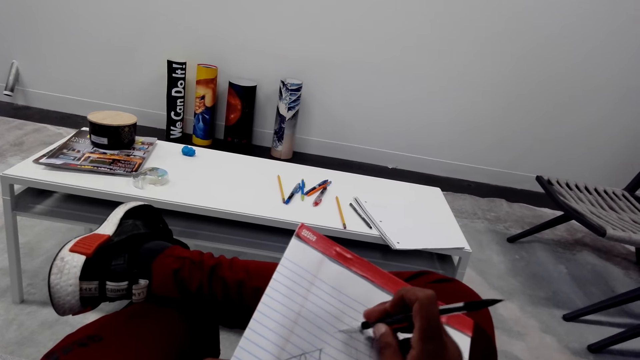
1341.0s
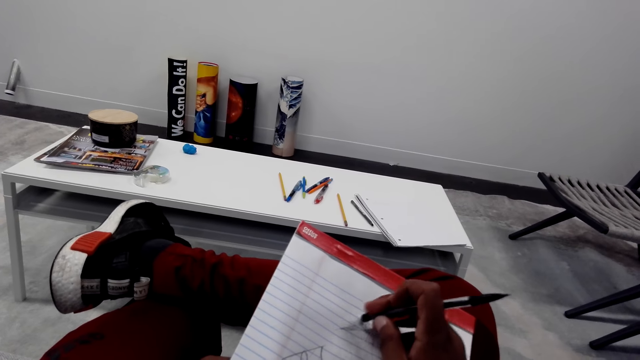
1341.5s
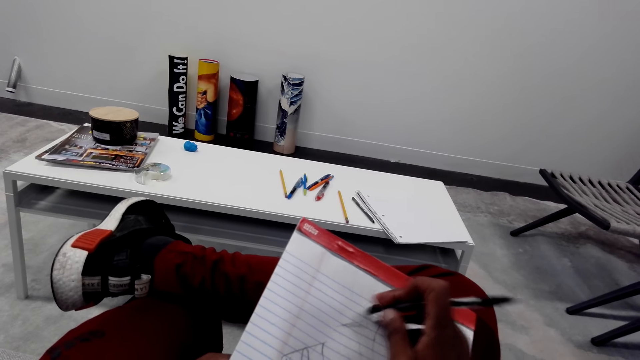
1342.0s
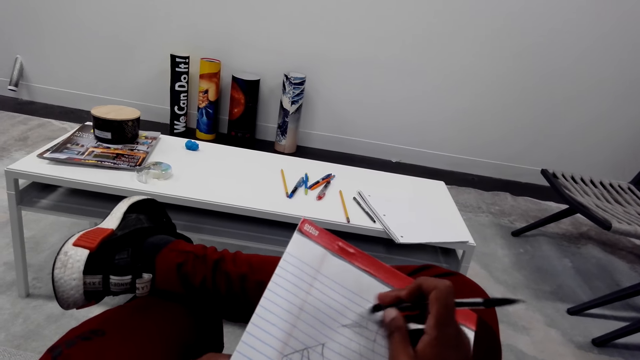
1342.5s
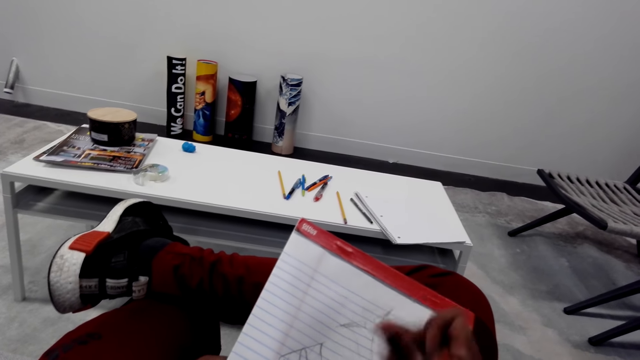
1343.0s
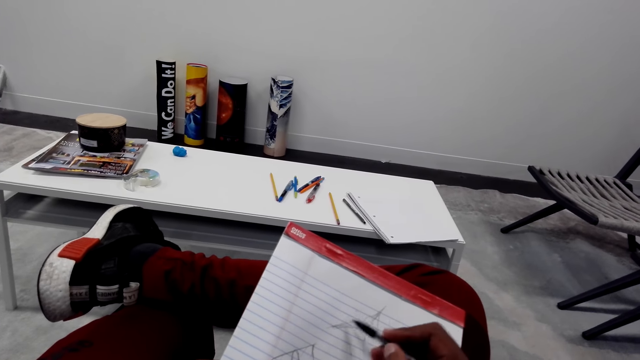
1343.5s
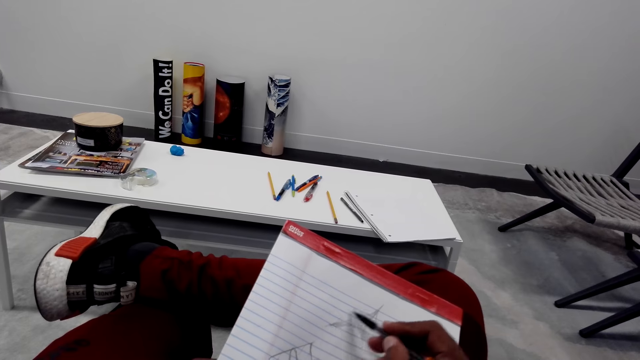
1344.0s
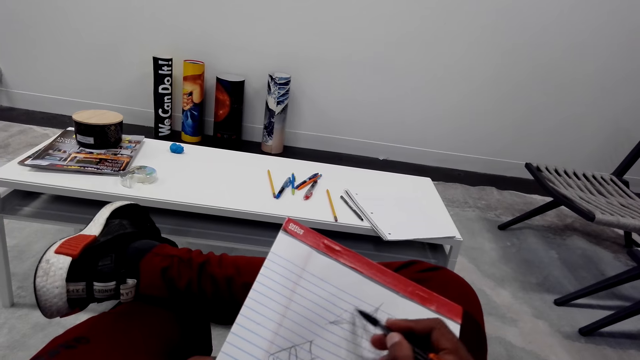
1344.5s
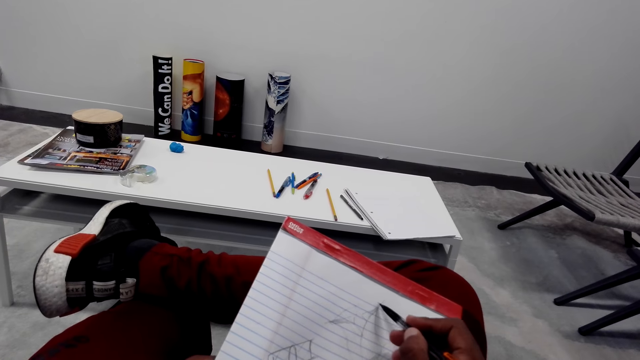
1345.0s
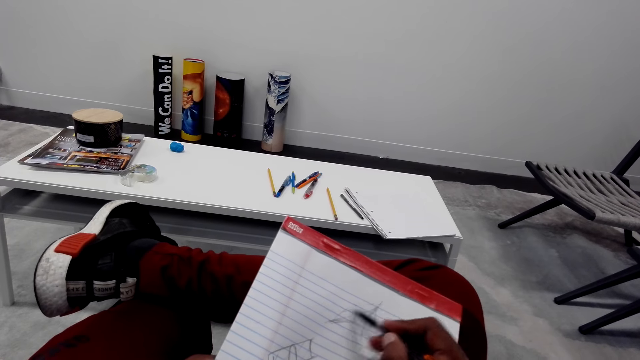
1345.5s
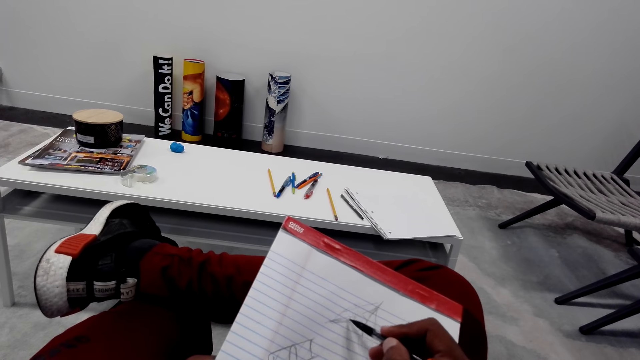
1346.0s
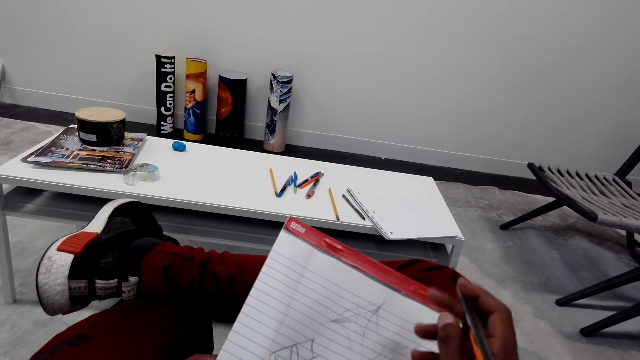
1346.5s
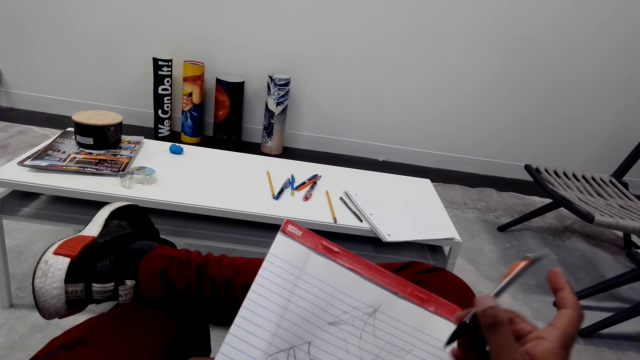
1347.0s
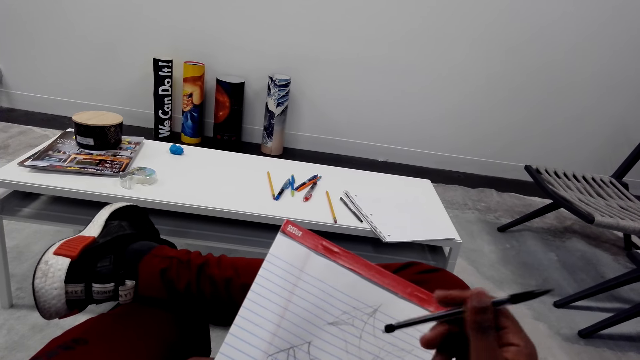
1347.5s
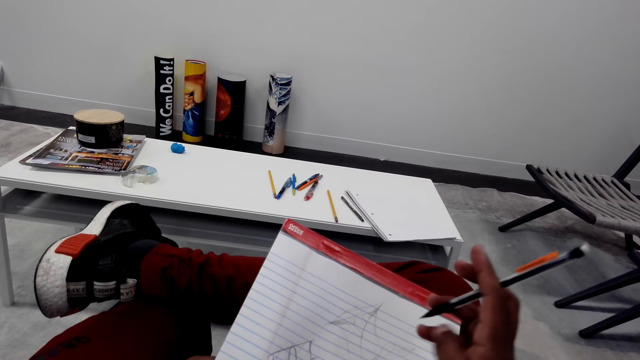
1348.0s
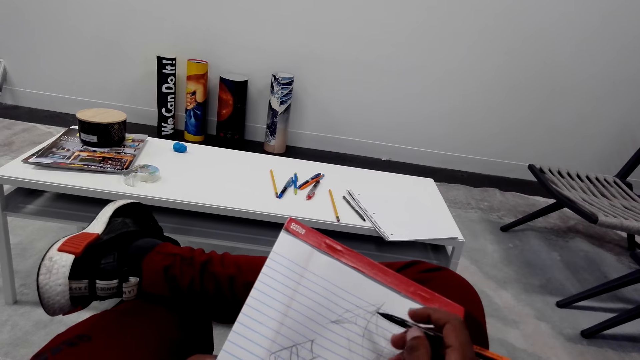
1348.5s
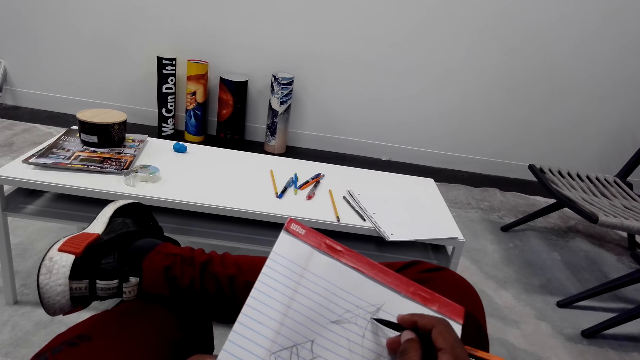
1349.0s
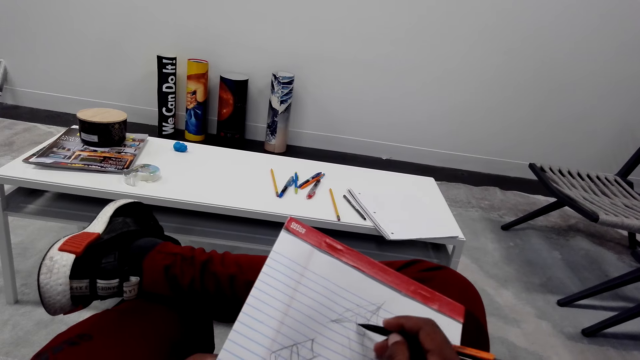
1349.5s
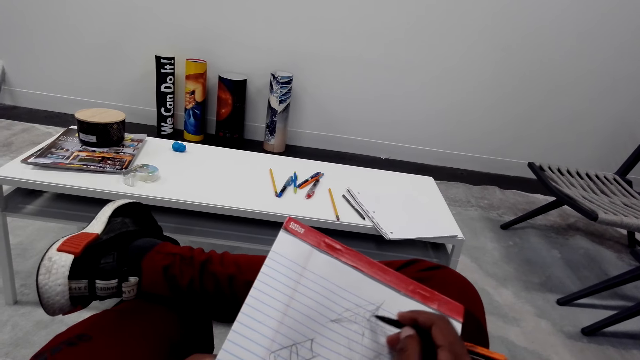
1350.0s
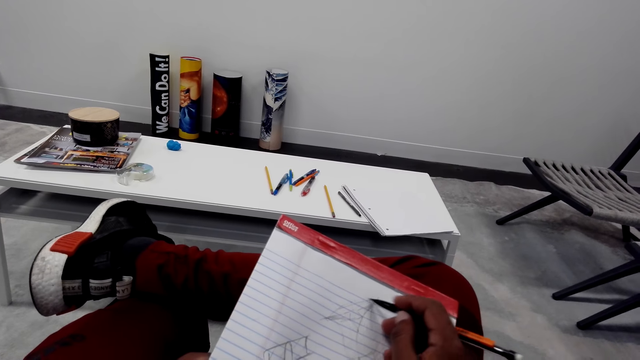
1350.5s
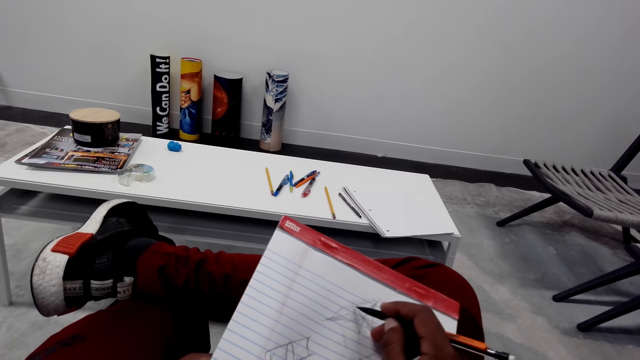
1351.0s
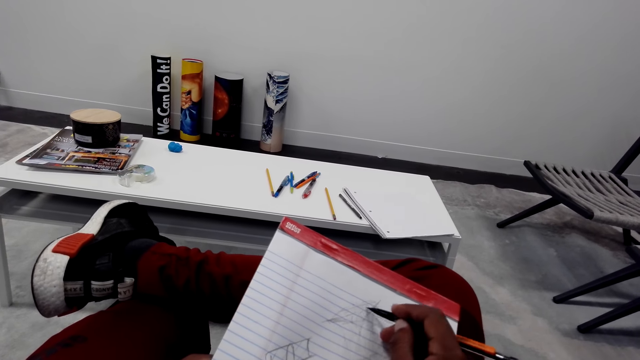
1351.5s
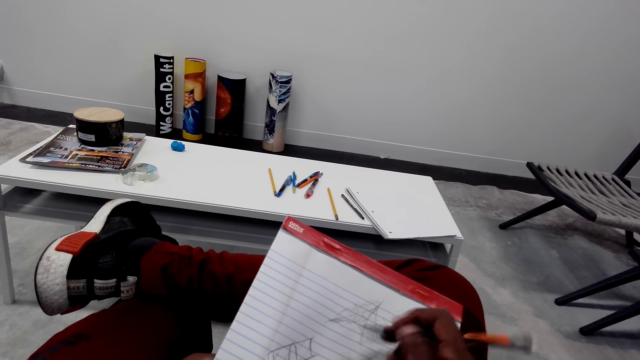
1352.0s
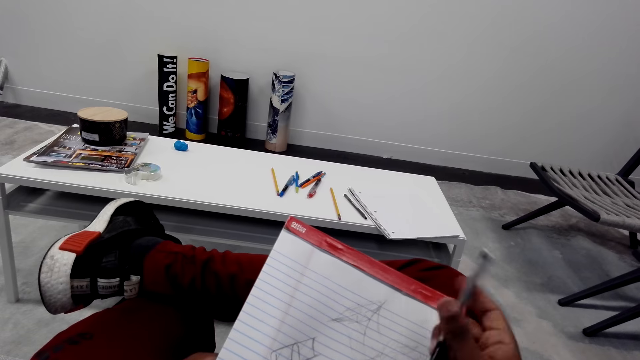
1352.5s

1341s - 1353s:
The camera wearer draws on the book.

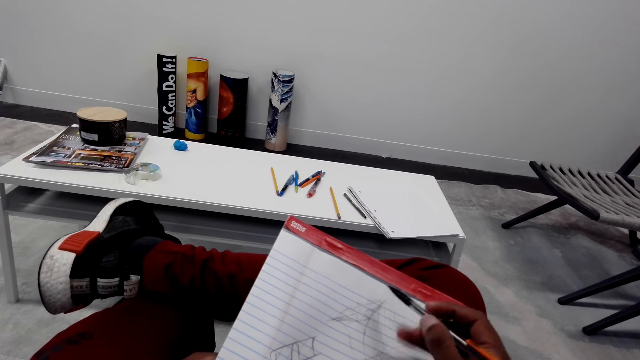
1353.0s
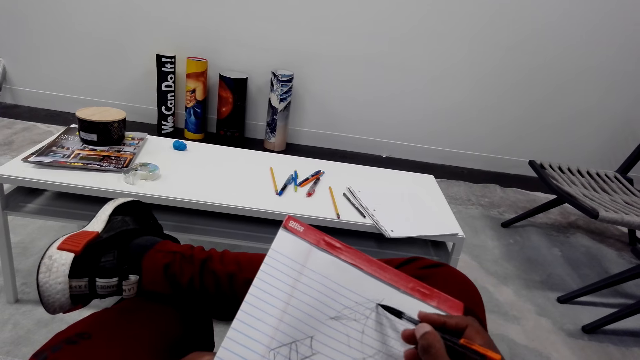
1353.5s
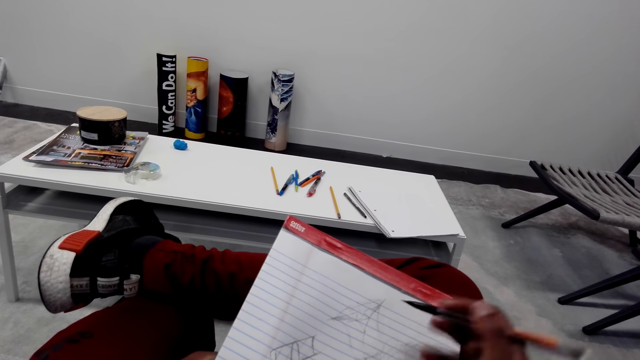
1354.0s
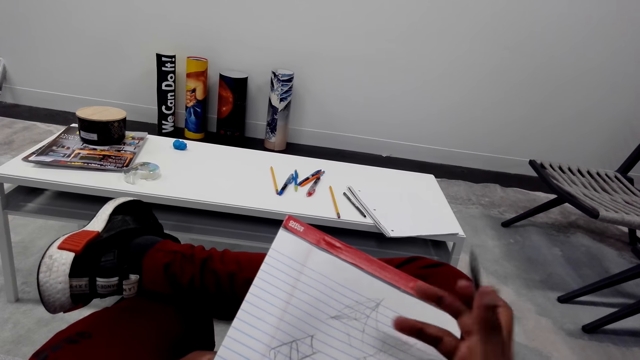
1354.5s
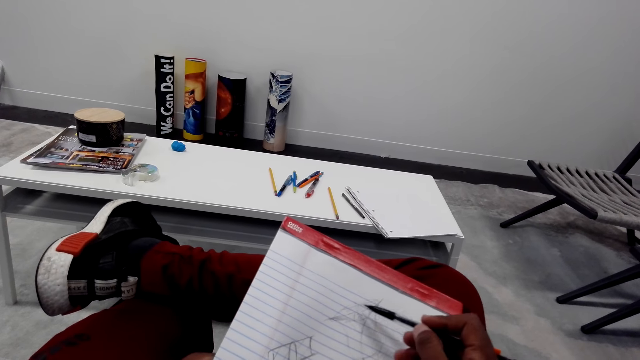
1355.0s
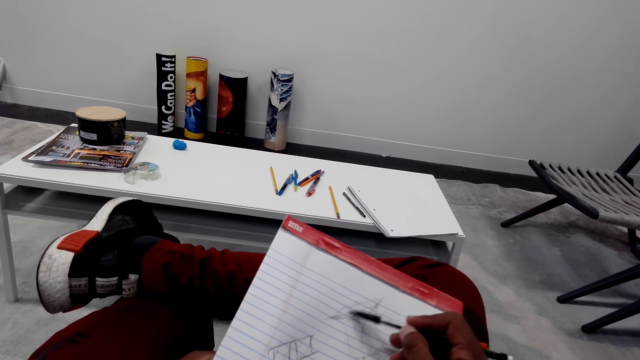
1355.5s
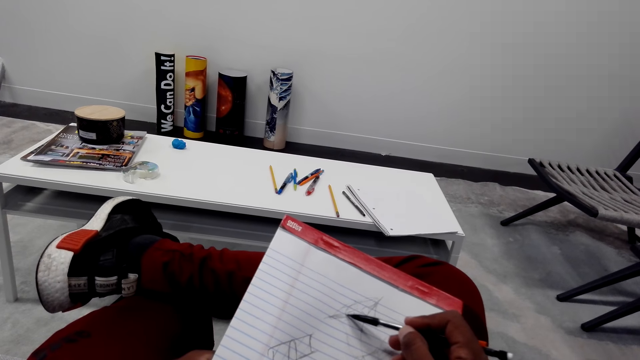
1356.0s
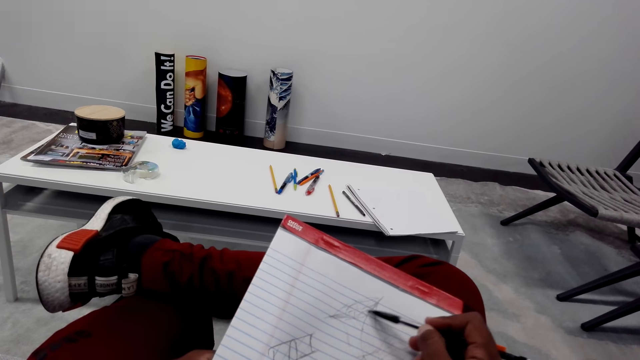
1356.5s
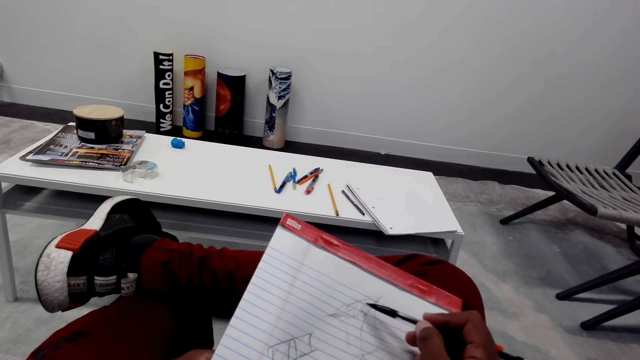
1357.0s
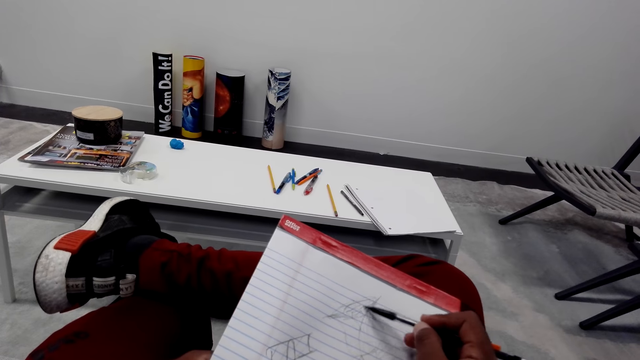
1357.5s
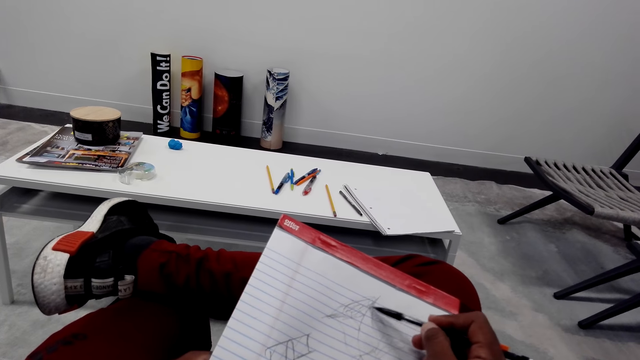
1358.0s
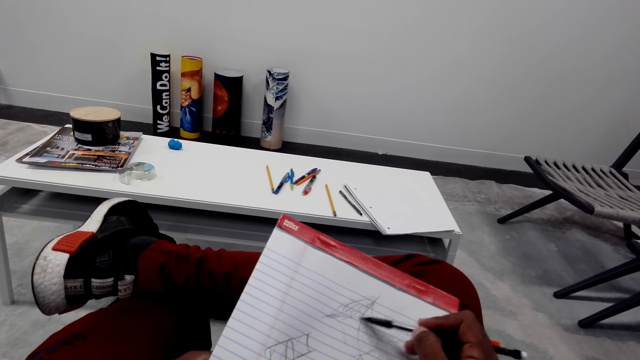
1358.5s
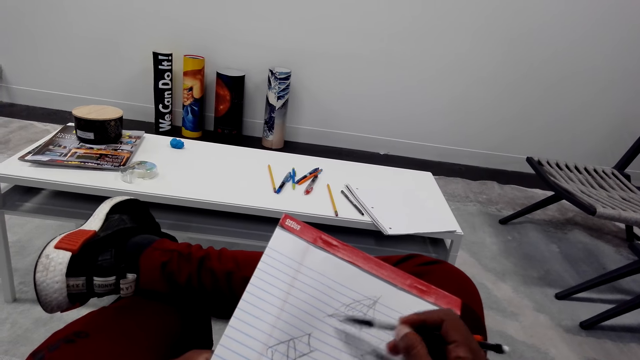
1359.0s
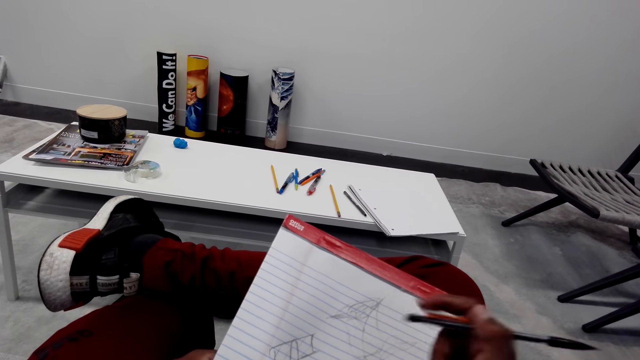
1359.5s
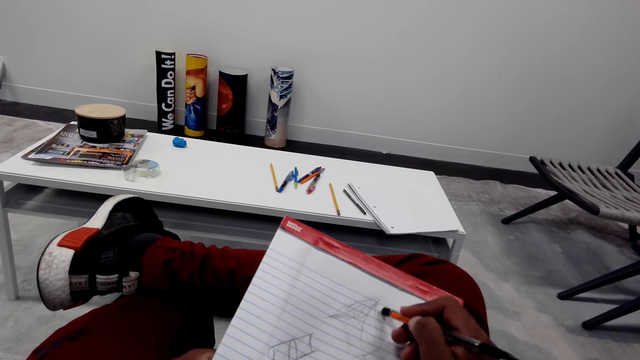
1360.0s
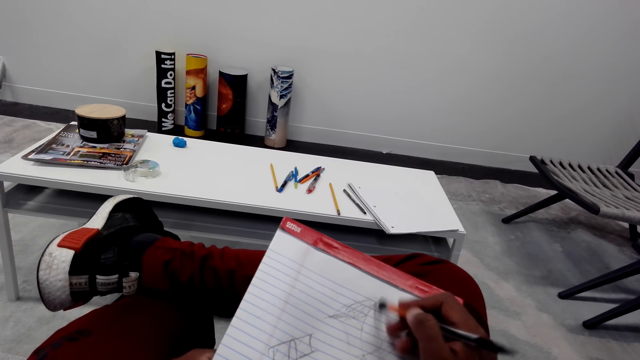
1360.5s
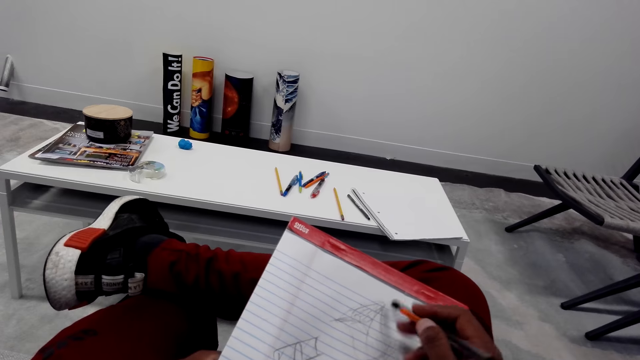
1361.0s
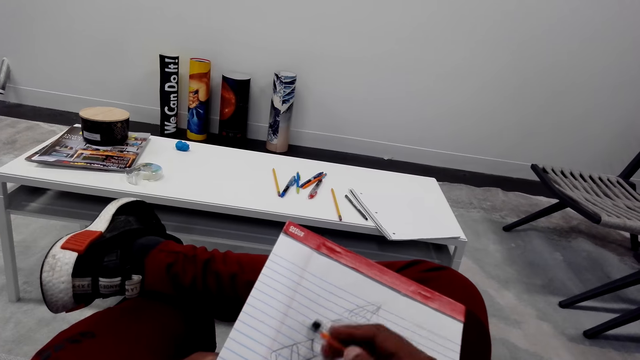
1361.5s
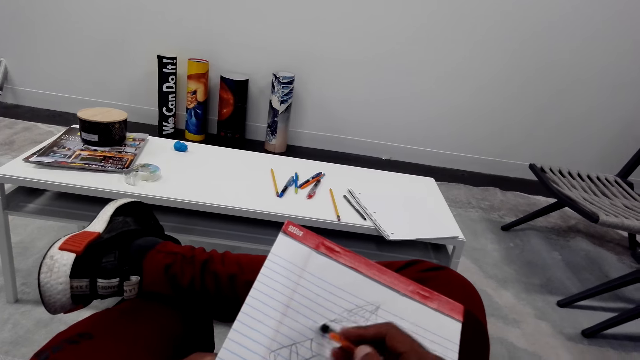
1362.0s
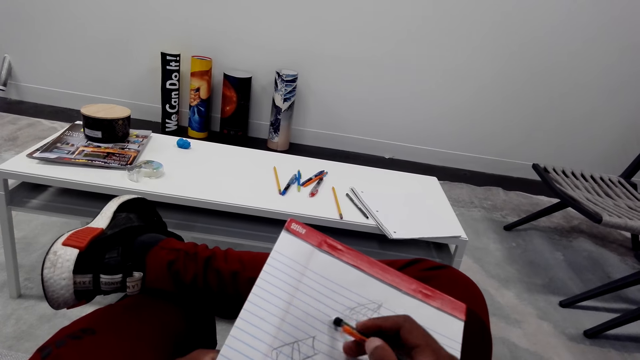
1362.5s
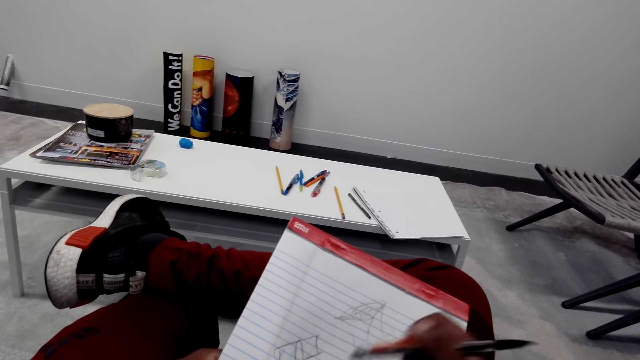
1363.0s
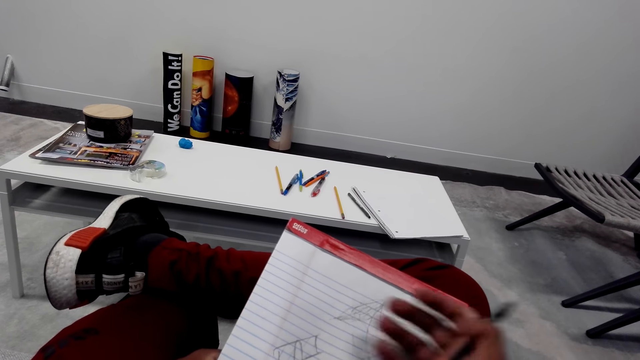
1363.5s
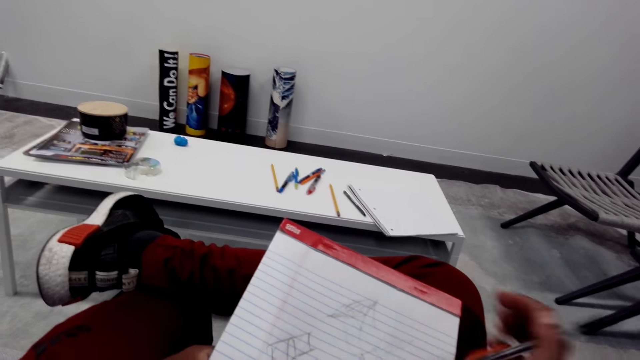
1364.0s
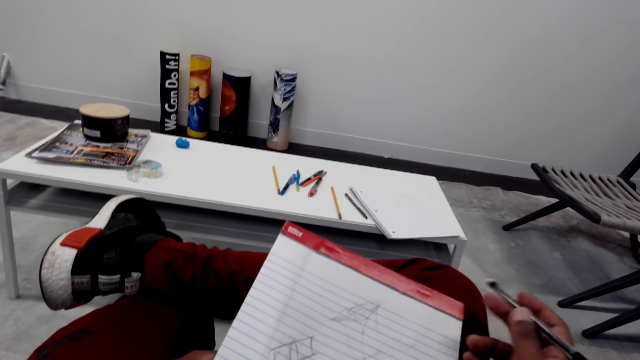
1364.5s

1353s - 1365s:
The camera wearer rubs the drawing. They wipe the book with their hand.
